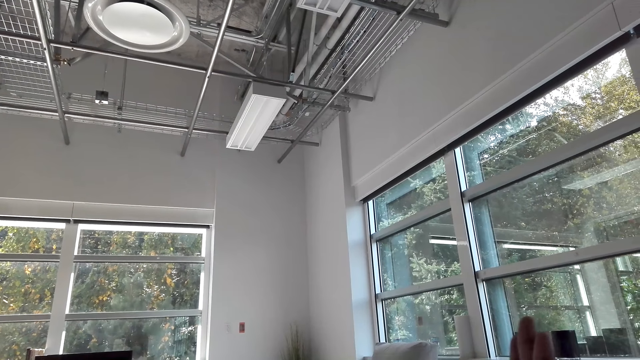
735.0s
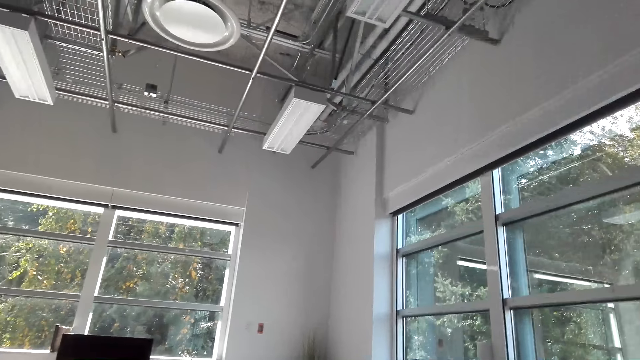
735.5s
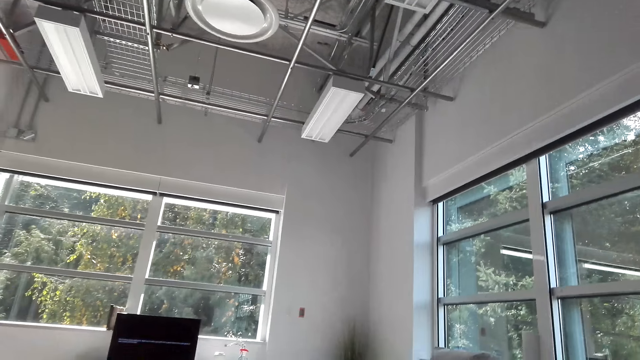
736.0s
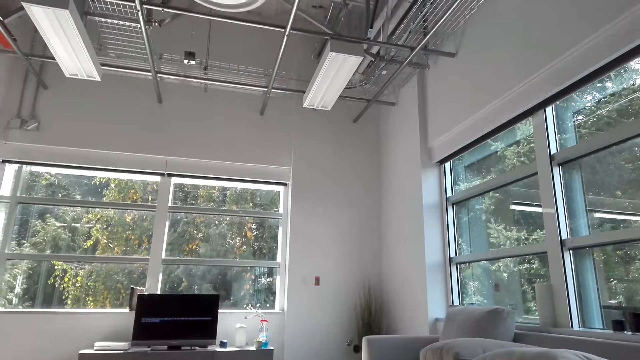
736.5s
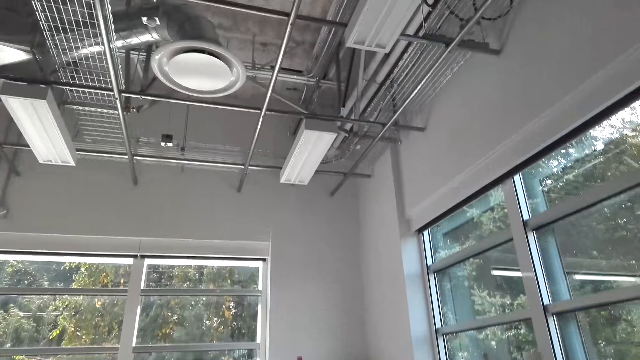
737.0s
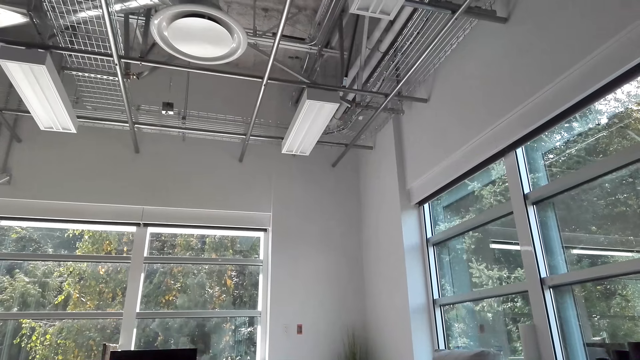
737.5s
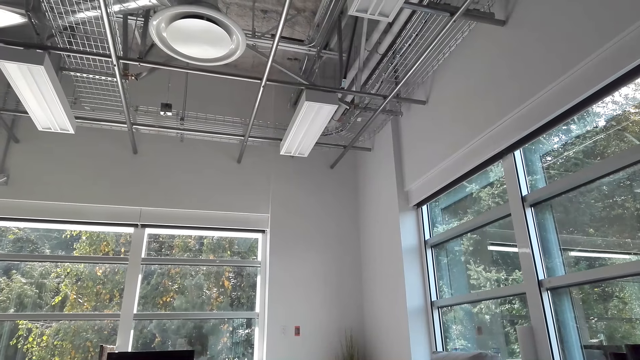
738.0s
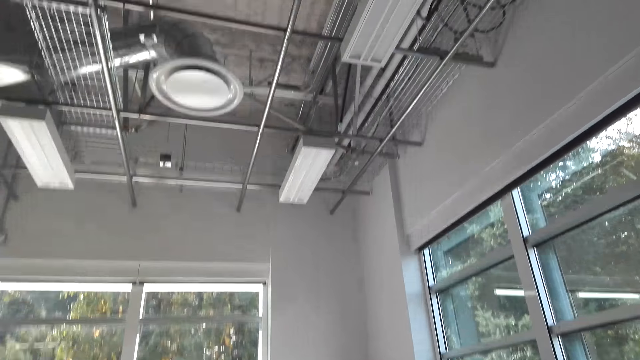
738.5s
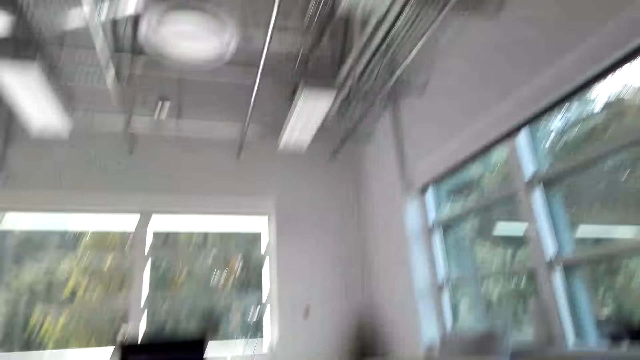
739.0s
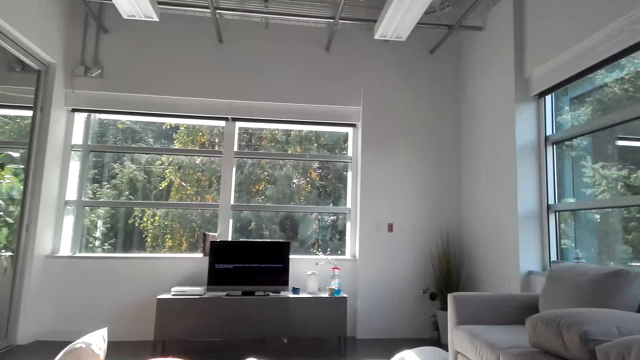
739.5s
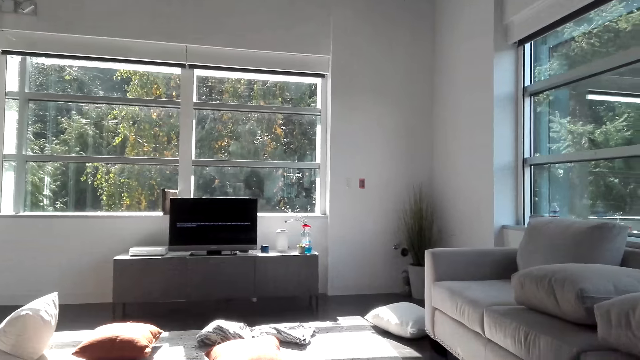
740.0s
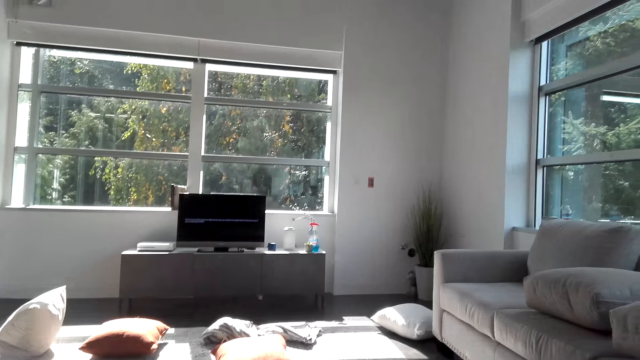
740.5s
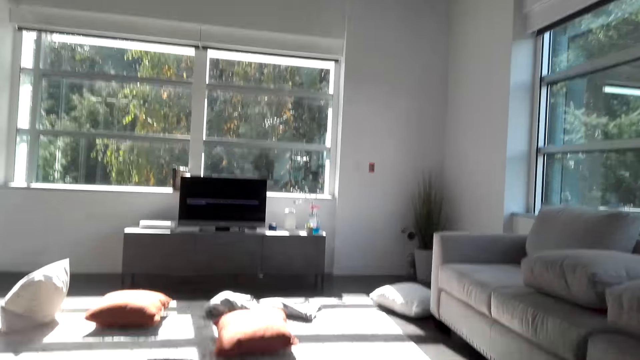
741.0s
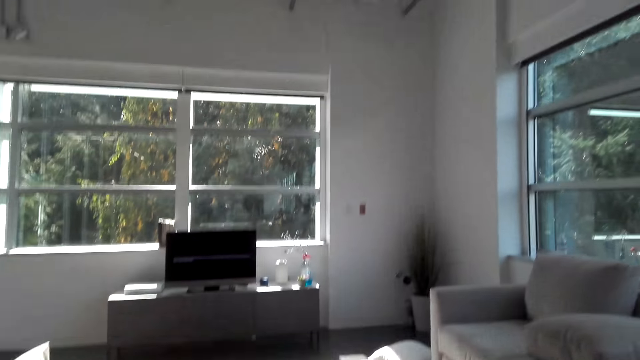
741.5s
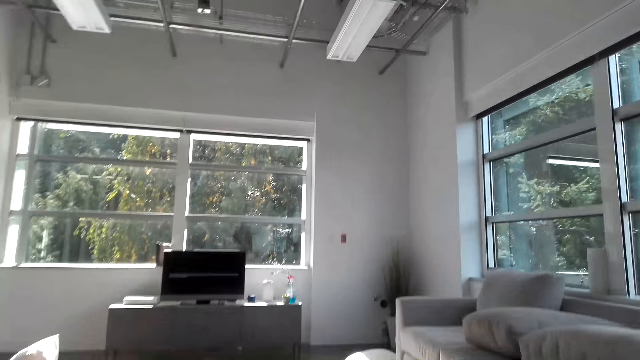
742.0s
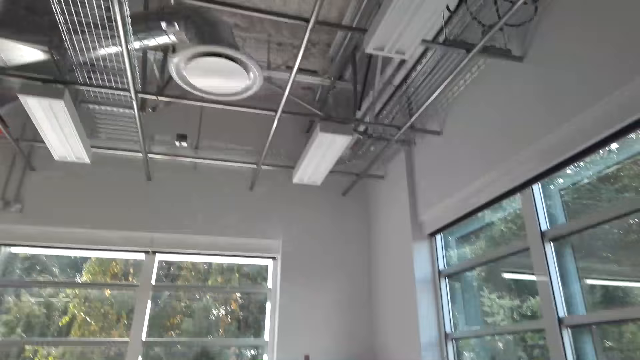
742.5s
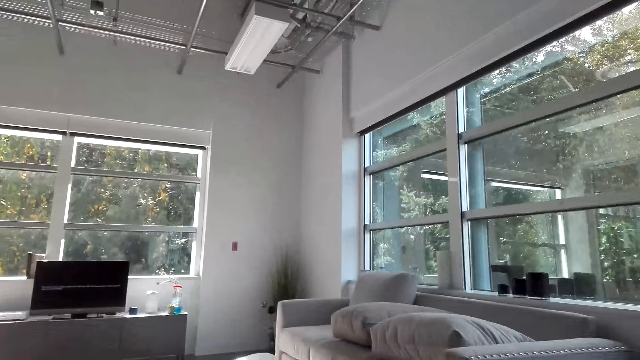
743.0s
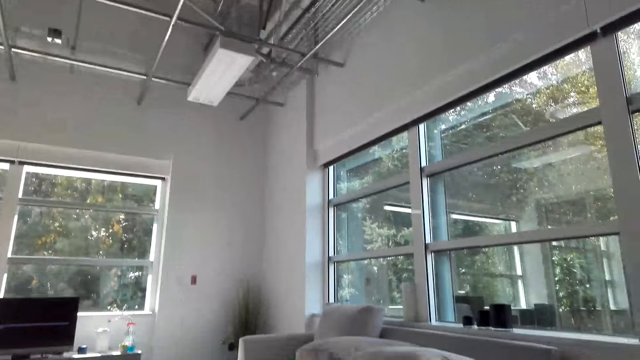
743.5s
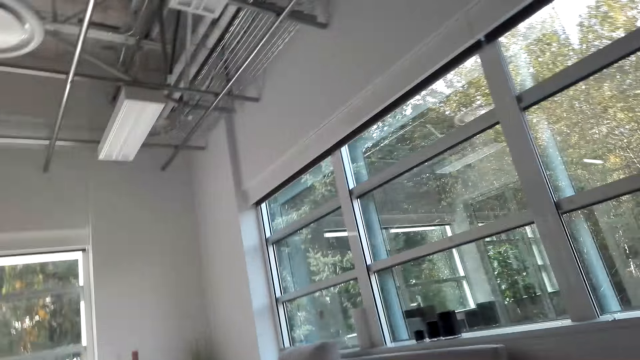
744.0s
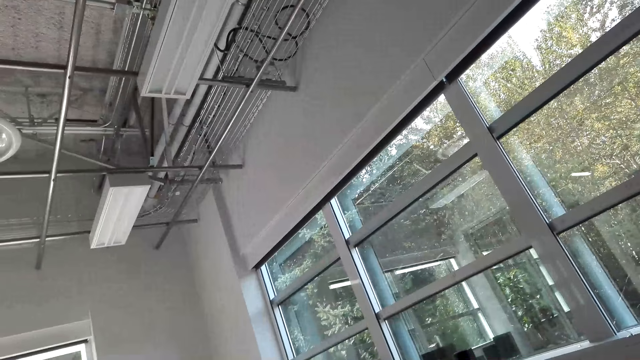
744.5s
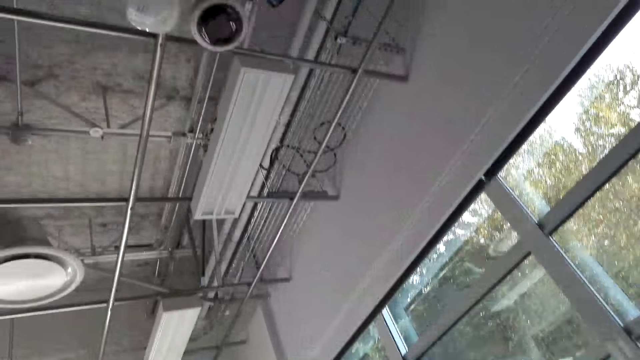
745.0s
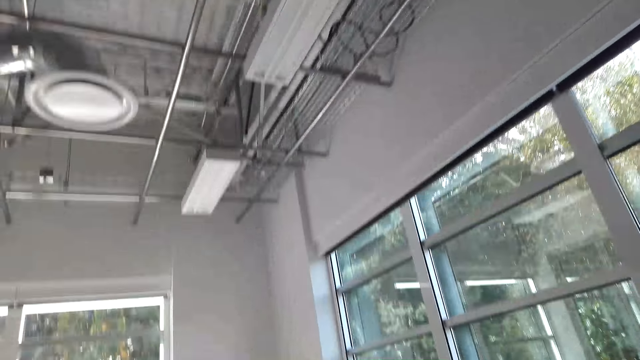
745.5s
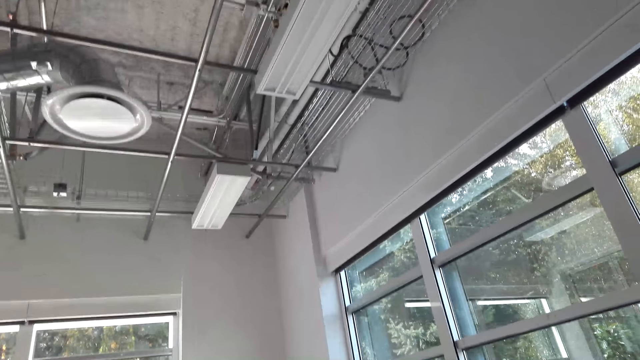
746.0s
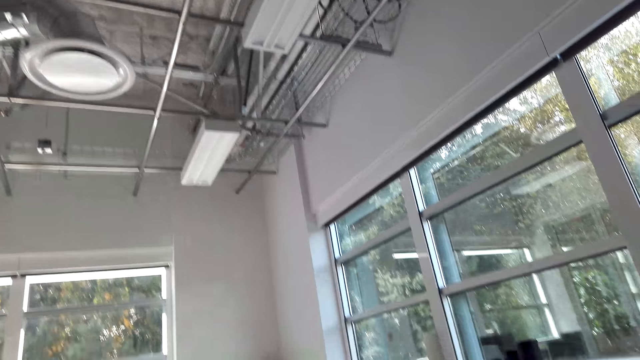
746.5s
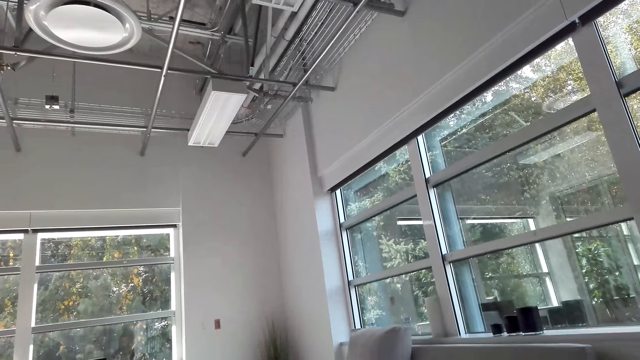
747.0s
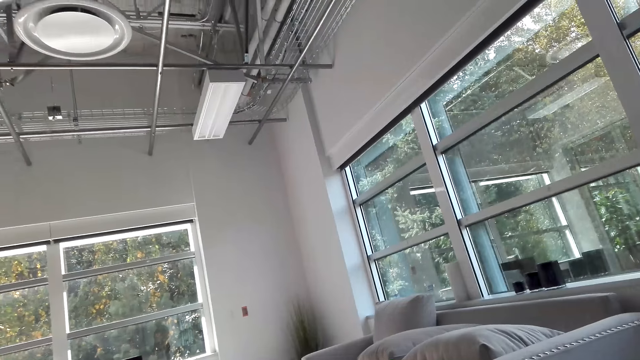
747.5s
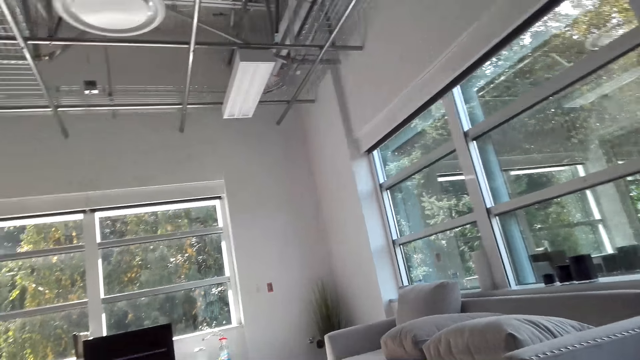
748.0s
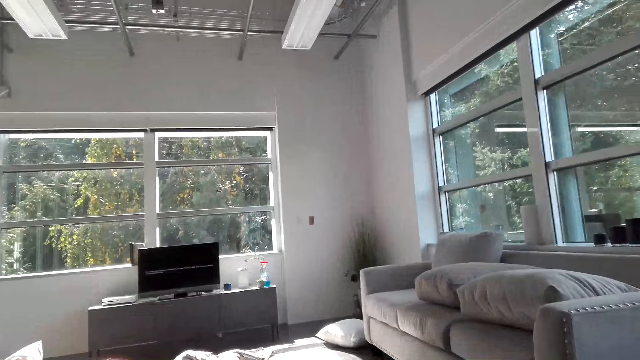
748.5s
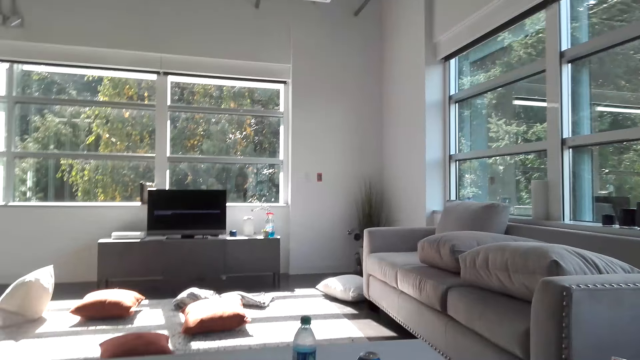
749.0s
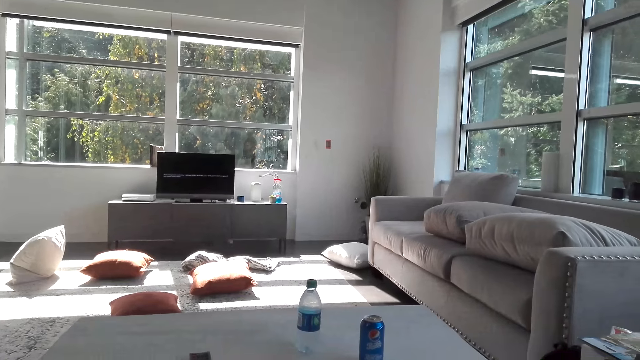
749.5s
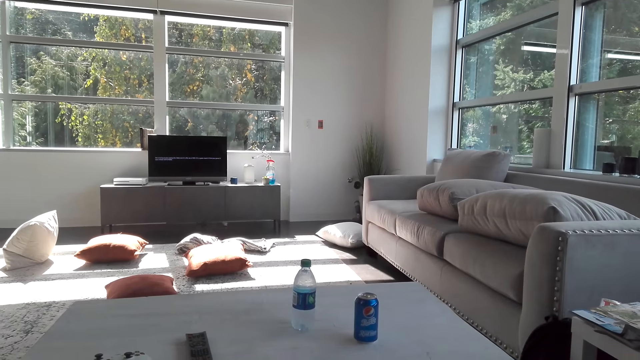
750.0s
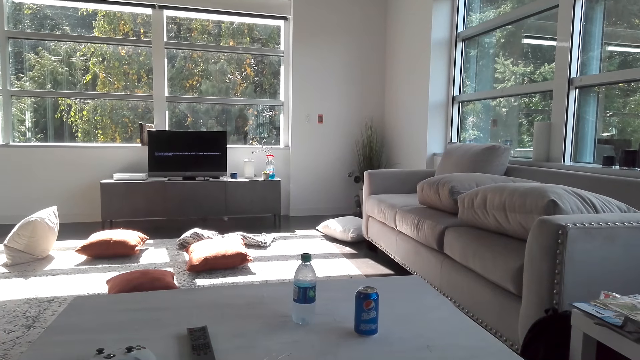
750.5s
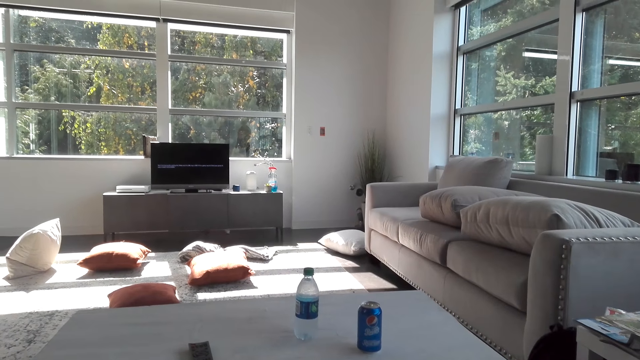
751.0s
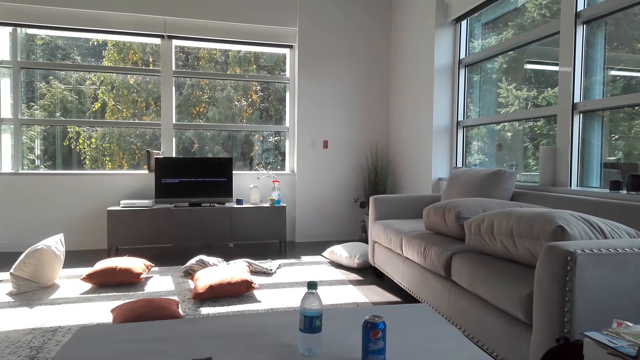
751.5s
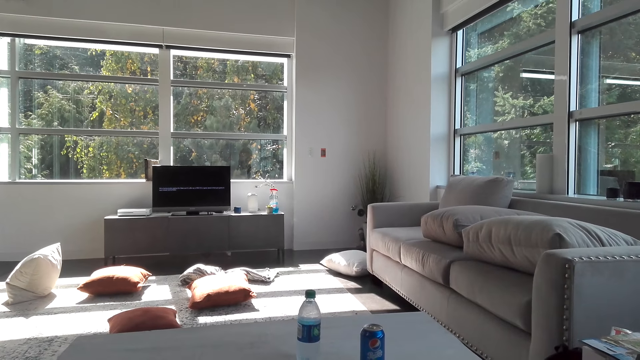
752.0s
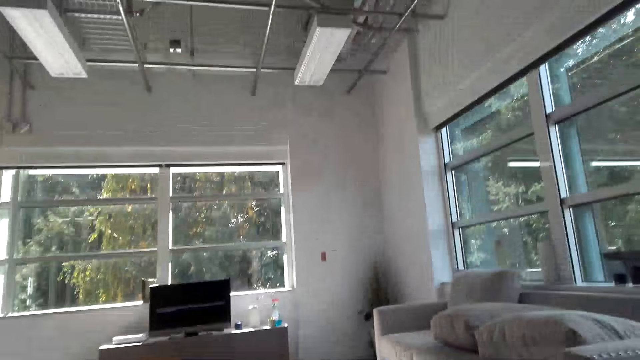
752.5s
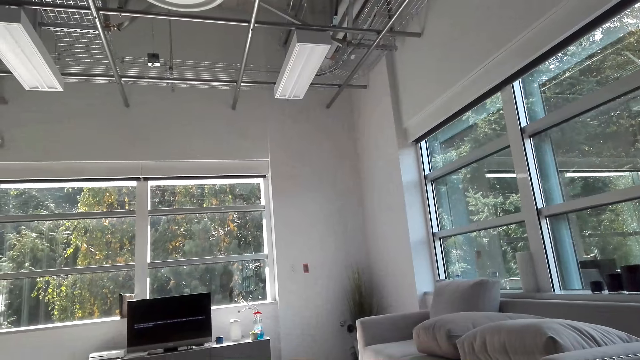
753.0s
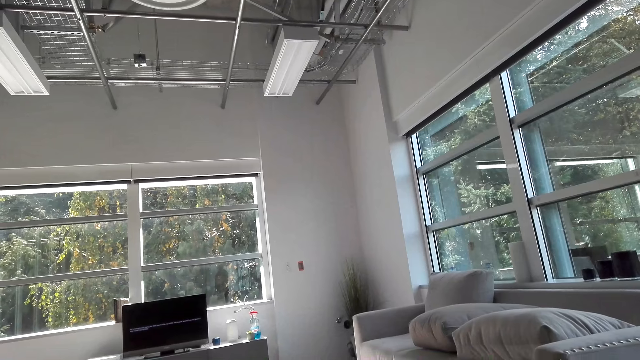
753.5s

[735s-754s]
The camera wearer looks around in the house. They look at the TV. They look around in the house. They look at the TV.
